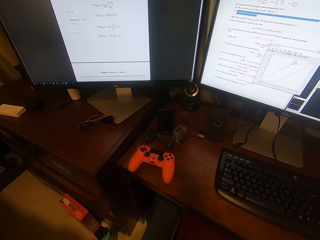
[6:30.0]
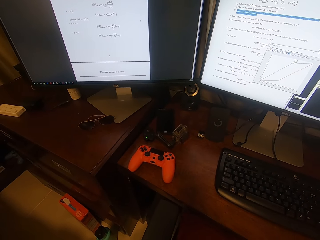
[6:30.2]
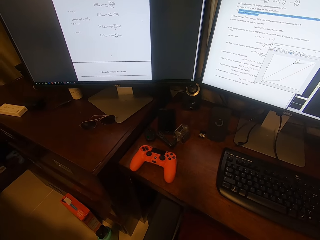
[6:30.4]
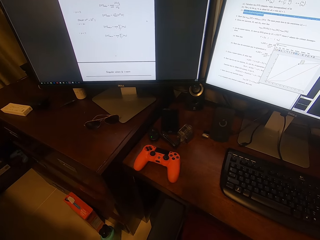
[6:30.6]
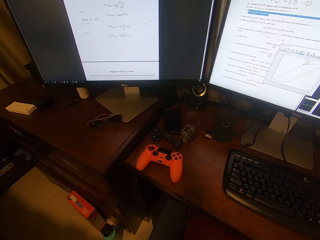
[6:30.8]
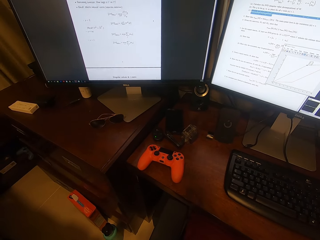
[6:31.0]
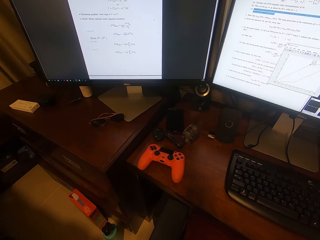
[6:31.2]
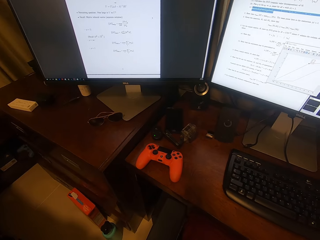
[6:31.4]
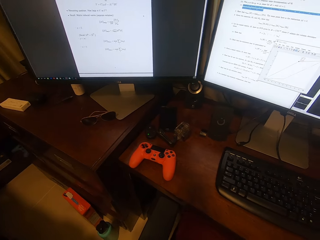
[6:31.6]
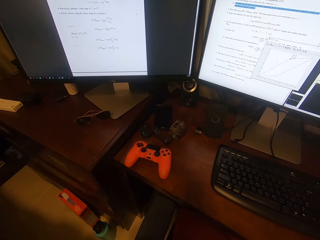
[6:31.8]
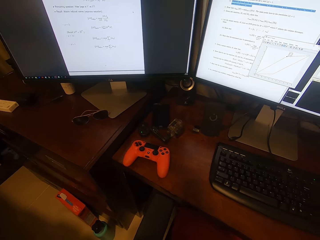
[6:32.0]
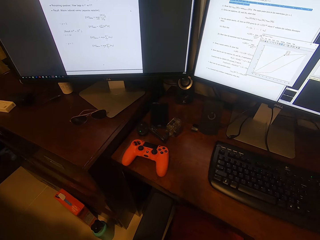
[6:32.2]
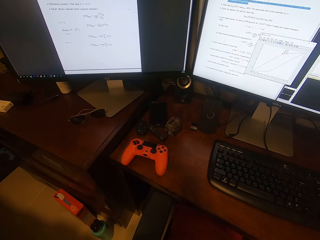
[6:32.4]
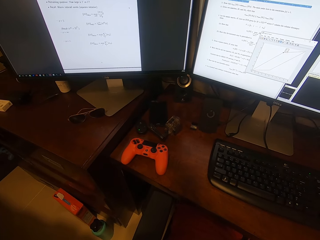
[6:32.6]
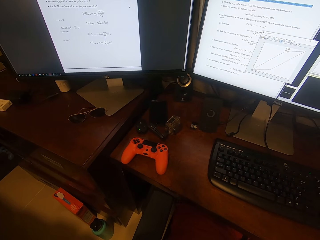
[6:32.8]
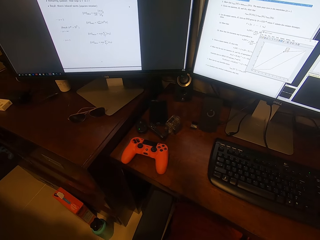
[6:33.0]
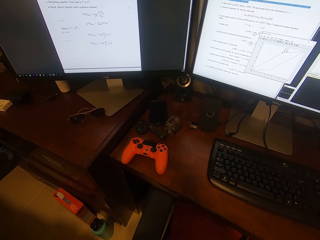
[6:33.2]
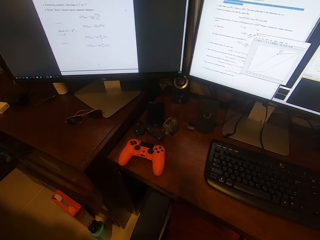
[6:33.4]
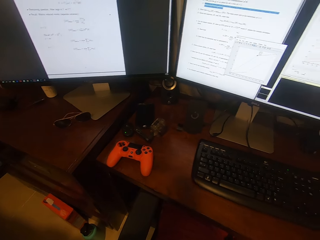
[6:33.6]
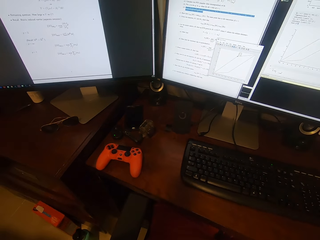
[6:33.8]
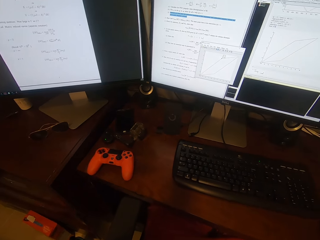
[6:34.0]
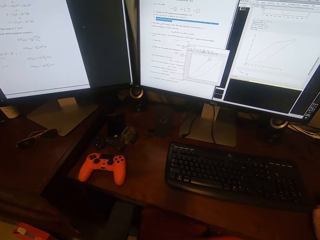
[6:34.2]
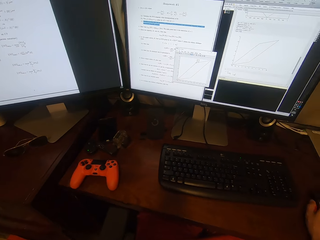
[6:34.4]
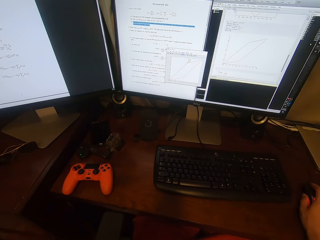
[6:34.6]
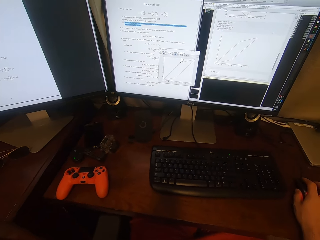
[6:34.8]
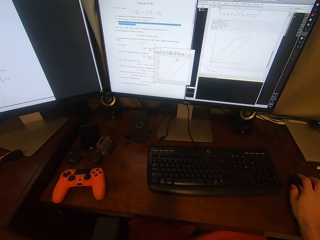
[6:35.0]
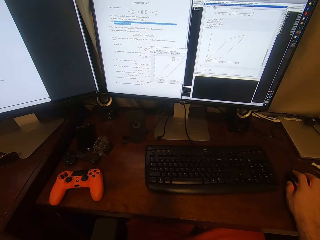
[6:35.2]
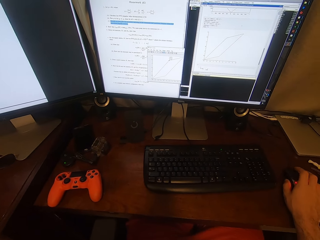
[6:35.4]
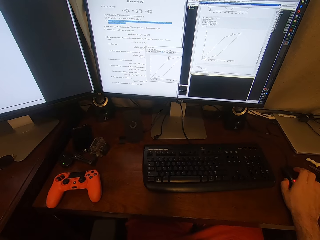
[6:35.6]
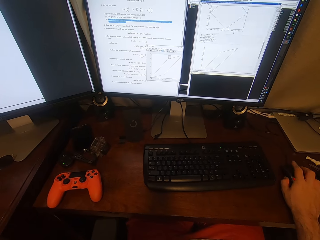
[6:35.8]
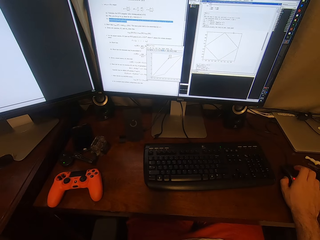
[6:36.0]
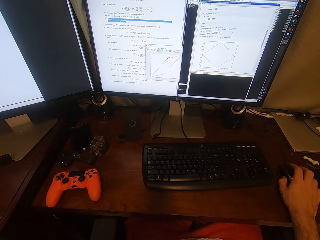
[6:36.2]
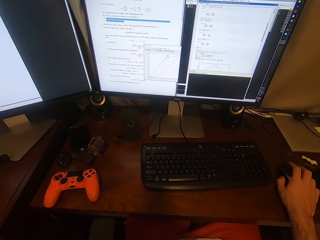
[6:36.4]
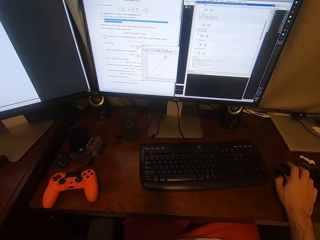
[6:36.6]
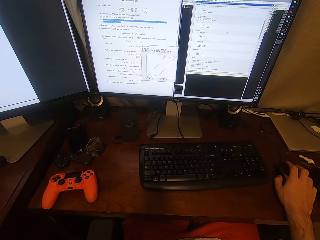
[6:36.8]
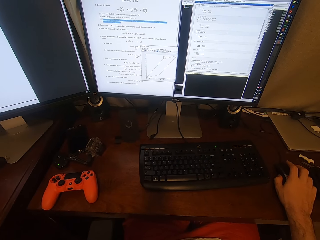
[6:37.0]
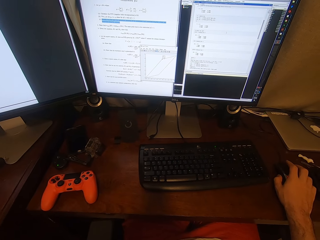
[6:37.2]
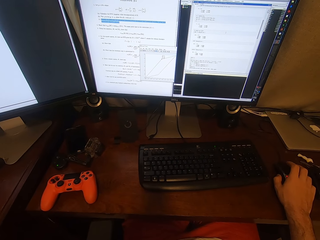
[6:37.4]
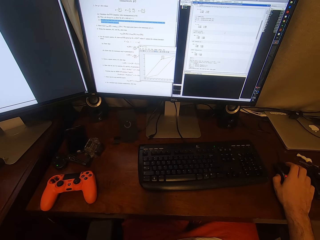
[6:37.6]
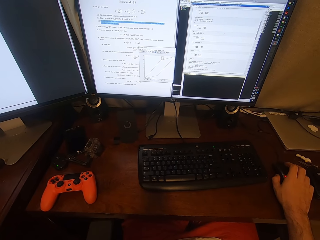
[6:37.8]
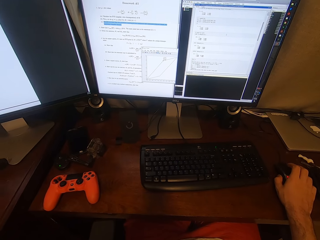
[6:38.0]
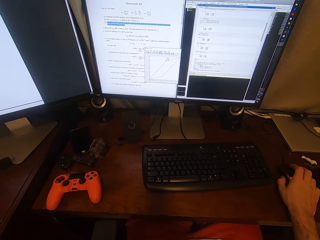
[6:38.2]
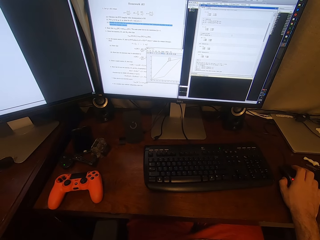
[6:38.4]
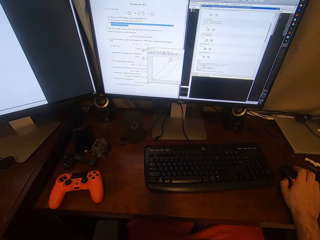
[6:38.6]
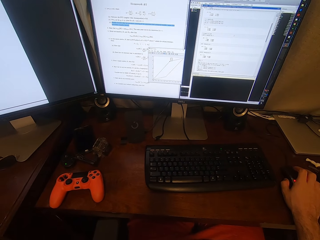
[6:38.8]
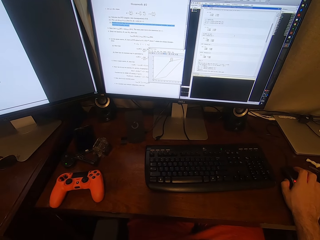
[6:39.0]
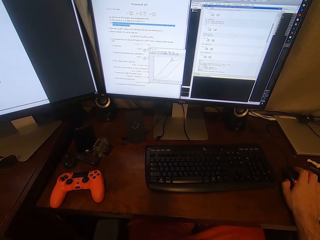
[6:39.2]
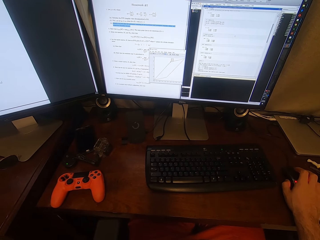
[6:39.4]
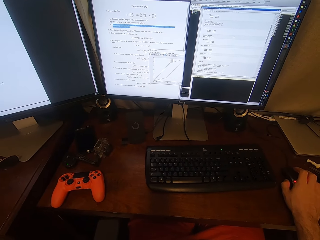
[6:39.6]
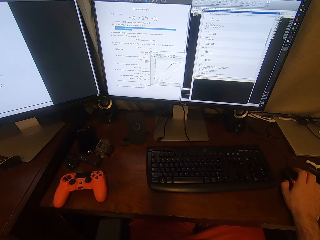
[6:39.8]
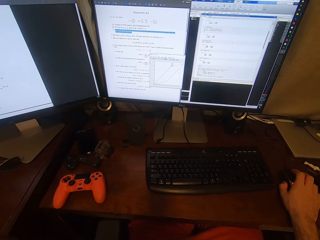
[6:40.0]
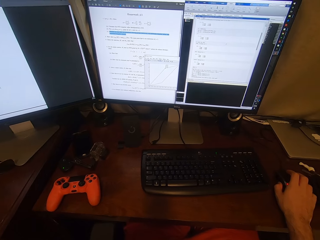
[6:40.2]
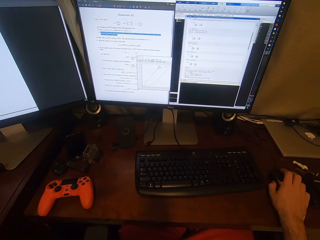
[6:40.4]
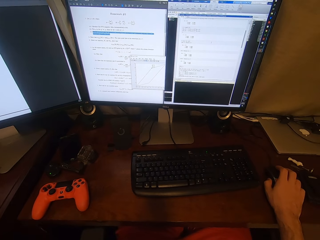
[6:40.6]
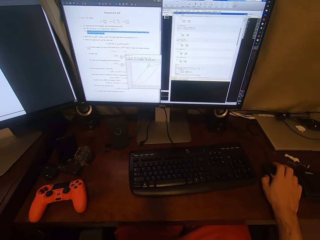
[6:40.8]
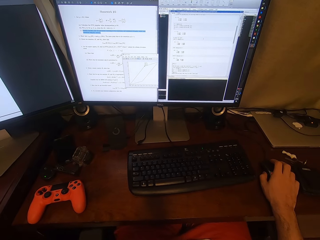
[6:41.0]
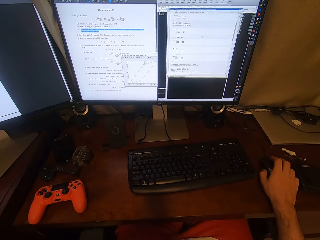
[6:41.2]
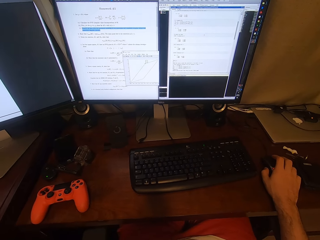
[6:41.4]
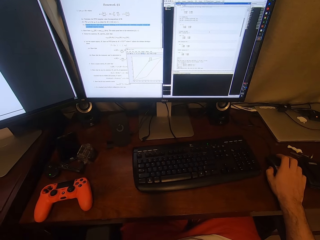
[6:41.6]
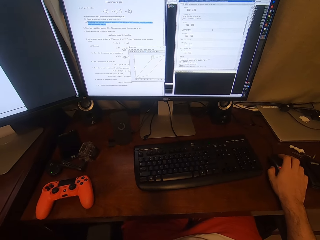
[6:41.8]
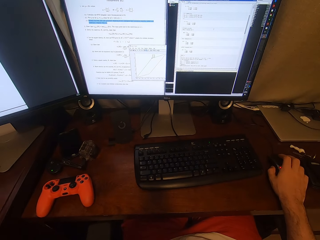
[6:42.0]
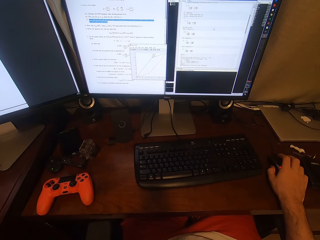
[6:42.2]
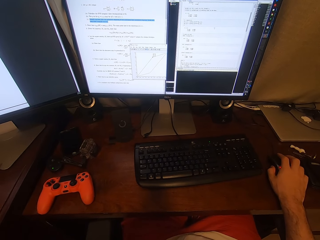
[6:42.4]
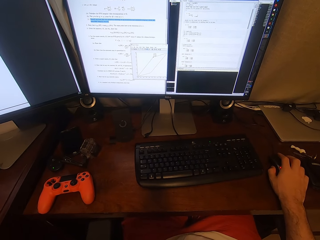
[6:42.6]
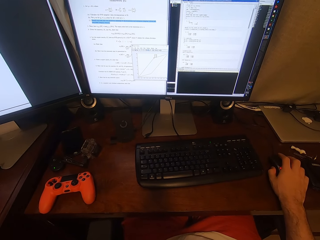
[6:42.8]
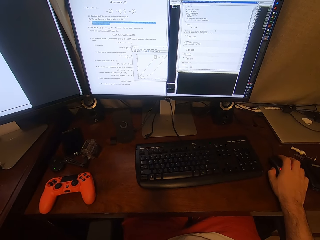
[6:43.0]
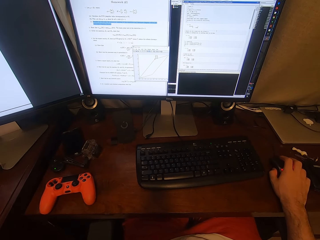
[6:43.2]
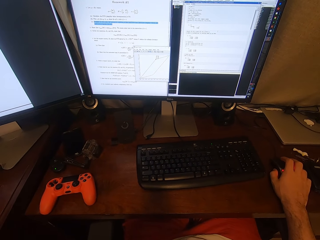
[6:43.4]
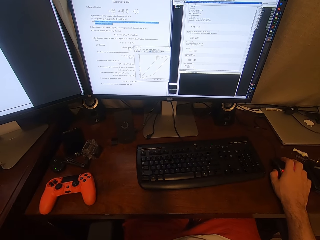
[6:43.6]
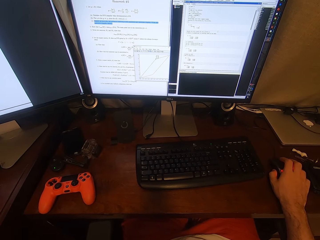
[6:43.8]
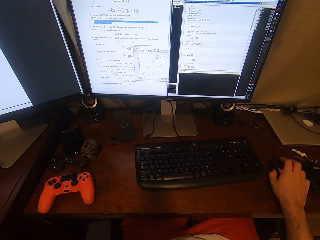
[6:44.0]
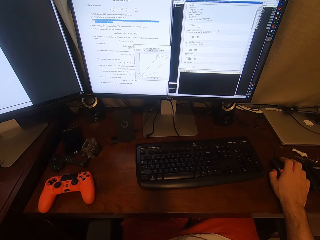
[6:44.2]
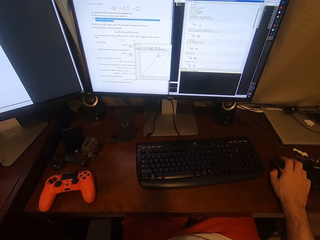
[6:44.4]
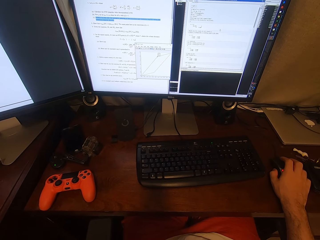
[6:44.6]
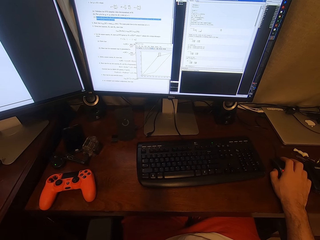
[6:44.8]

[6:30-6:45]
The camera wearer operates the computer. They look around. They scroll the mouse. They look around.

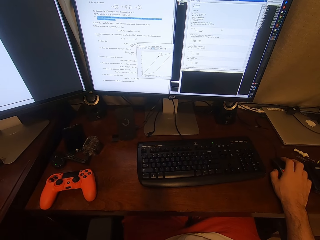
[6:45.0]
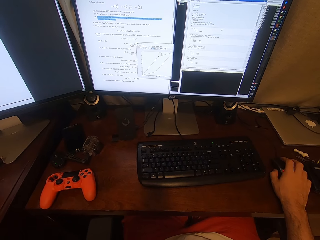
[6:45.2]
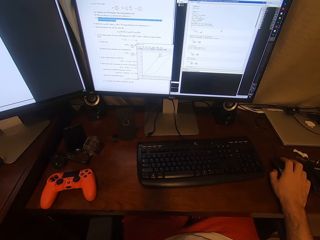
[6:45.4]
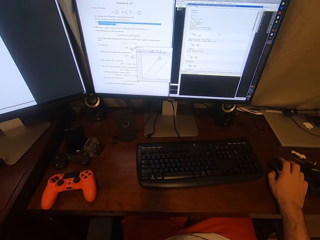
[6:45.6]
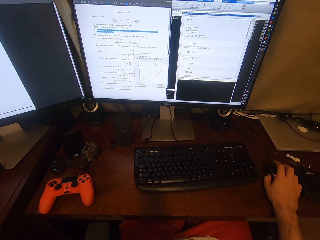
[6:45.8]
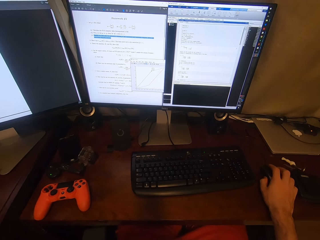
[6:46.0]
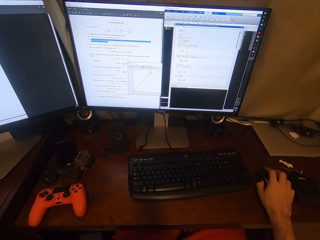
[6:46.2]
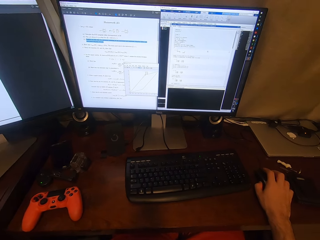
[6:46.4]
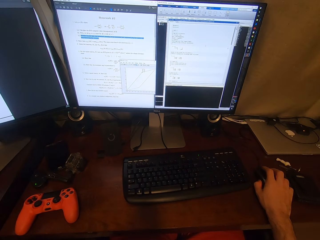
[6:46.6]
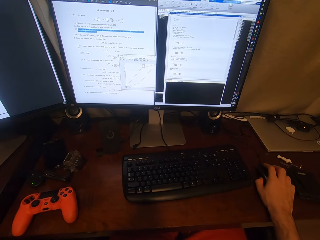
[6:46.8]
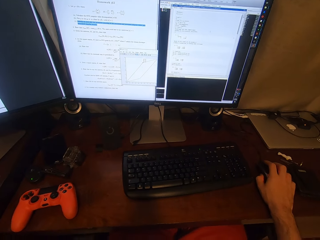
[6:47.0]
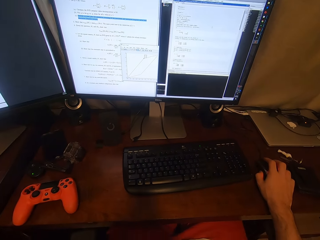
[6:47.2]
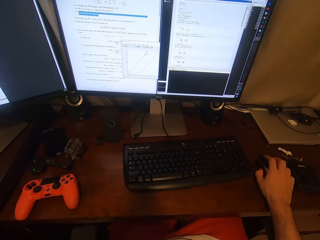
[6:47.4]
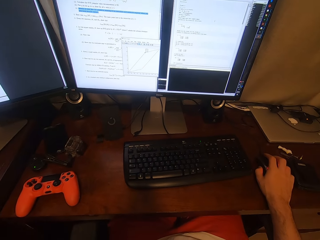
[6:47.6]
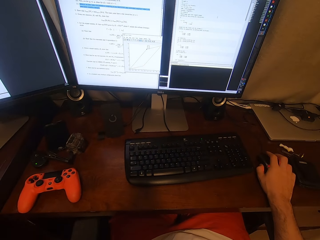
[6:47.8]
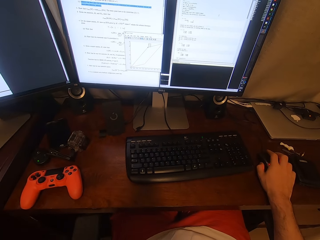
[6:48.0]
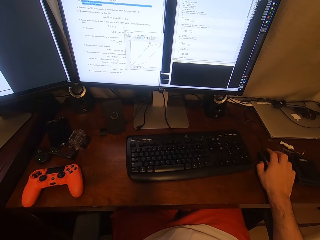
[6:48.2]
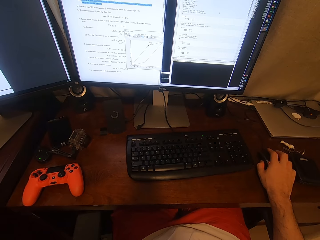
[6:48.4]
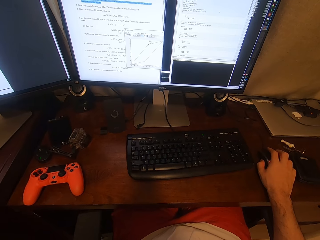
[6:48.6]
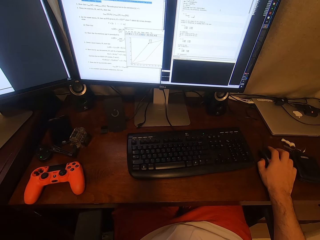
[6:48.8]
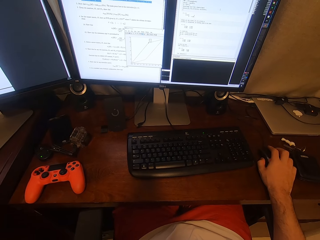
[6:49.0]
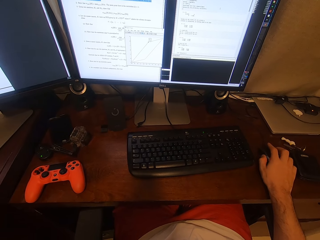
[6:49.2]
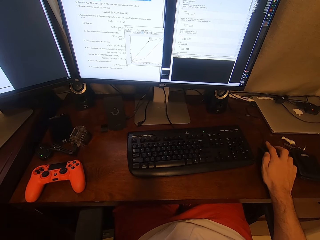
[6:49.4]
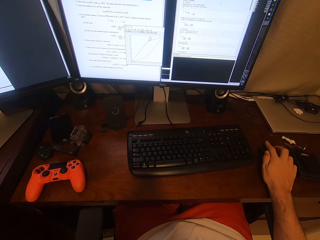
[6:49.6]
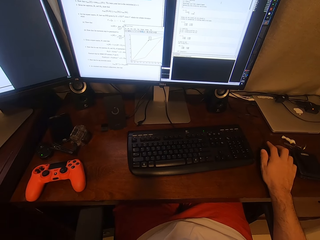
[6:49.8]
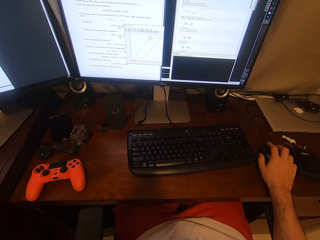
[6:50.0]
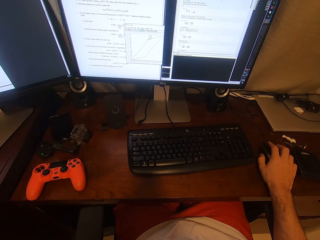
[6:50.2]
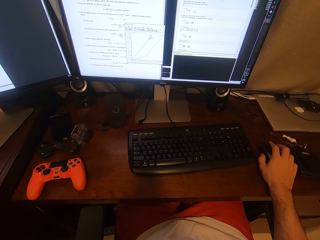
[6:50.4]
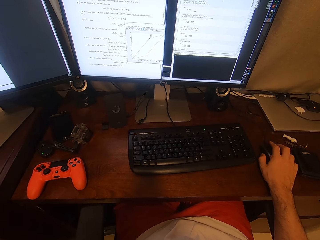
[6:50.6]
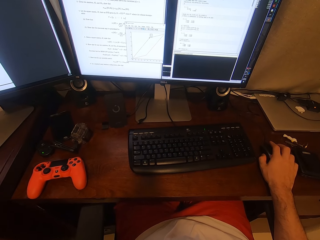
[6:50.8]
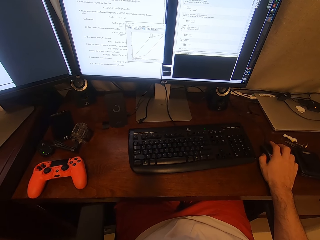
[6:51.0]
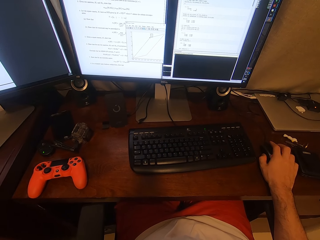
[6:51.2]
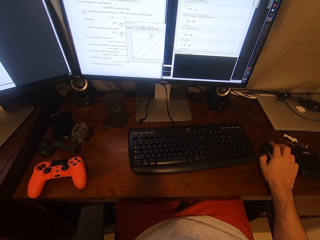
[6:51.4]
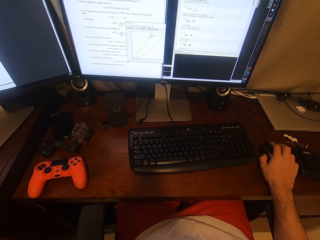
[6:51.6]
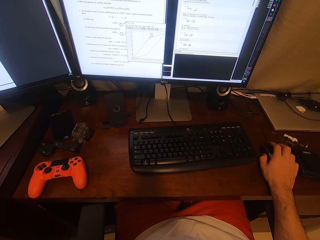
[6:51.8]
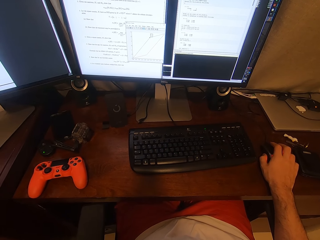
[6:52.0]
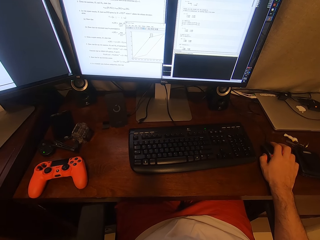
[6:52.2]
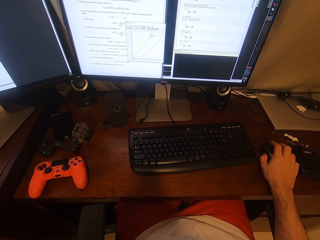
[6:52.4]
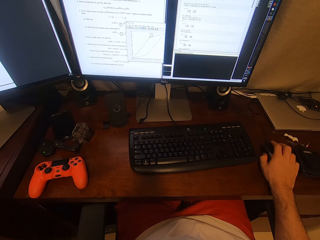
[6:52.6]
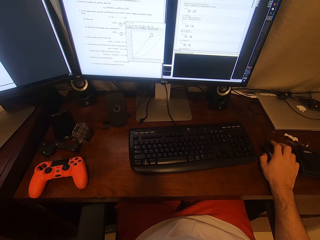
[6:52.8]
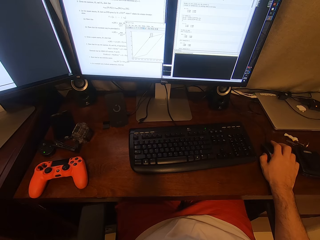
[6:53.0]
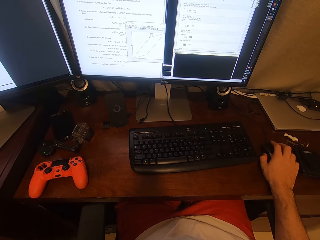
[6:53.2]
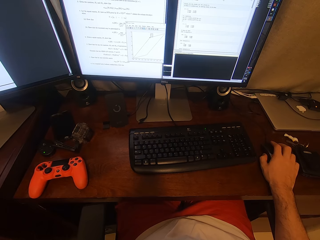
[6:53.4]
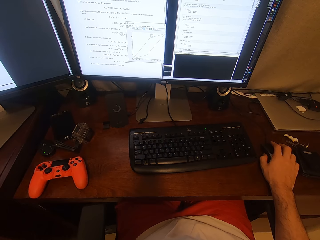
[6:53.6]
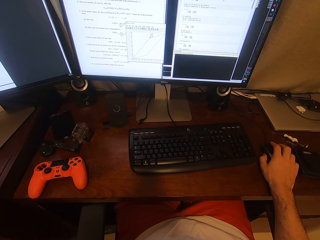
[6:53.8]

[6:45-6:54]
The camera wearer stares at the computer.
